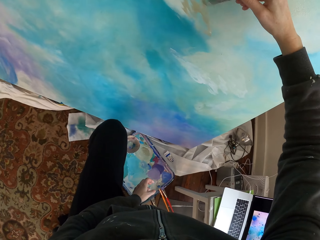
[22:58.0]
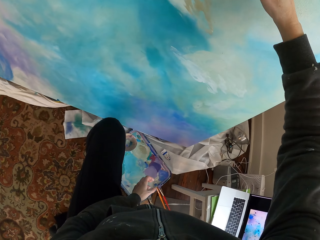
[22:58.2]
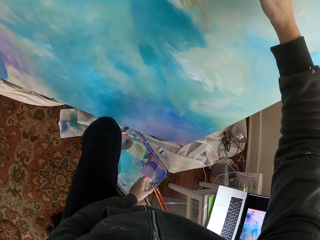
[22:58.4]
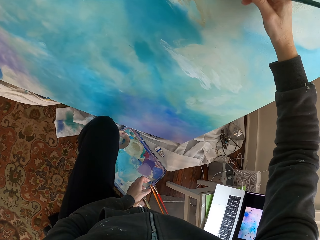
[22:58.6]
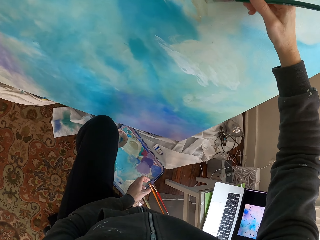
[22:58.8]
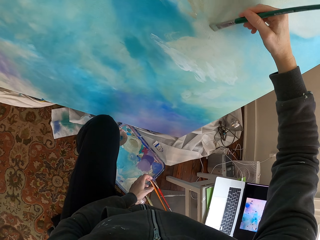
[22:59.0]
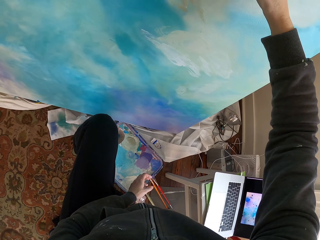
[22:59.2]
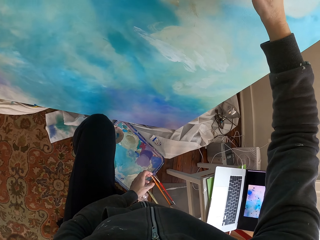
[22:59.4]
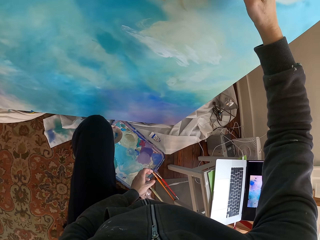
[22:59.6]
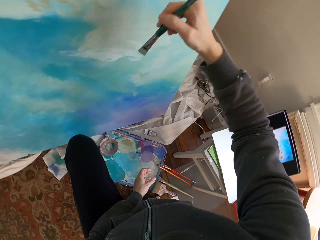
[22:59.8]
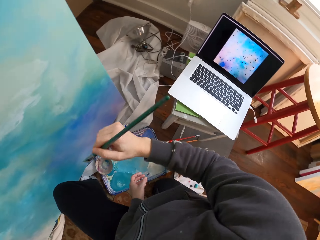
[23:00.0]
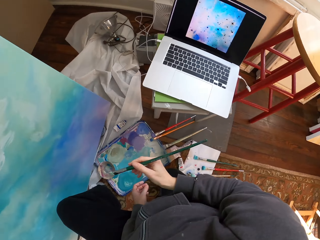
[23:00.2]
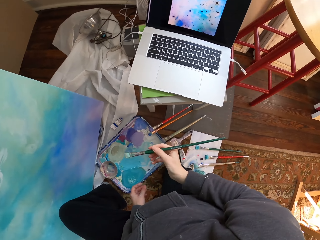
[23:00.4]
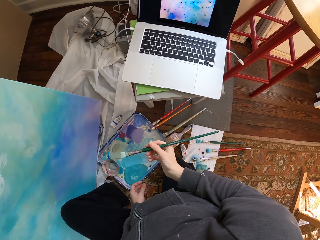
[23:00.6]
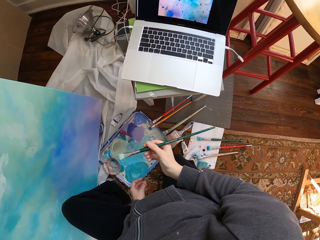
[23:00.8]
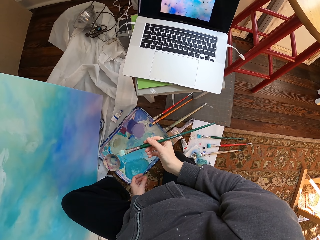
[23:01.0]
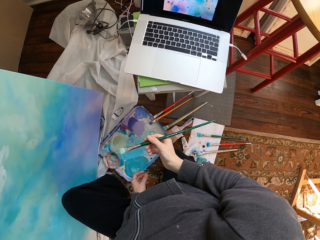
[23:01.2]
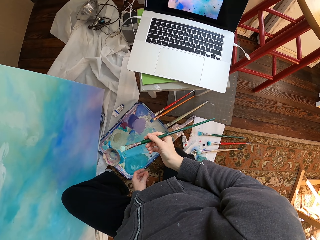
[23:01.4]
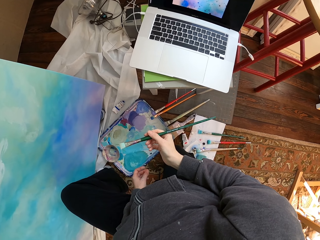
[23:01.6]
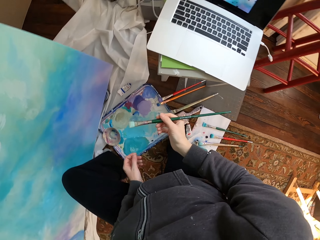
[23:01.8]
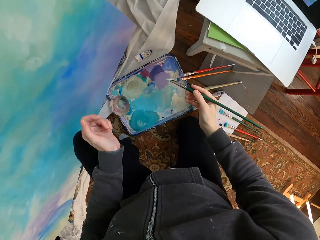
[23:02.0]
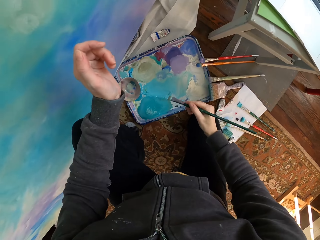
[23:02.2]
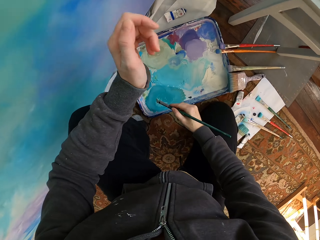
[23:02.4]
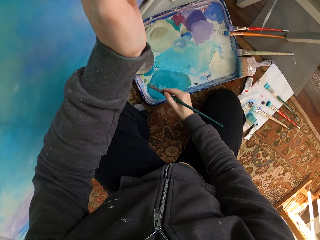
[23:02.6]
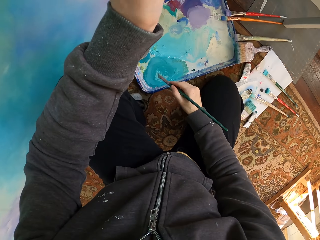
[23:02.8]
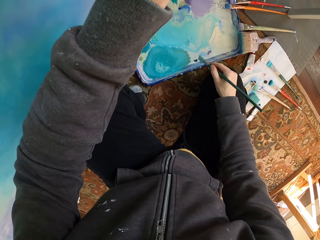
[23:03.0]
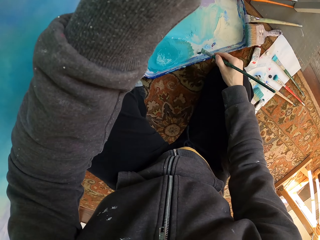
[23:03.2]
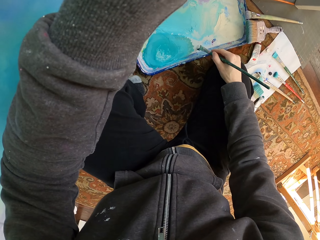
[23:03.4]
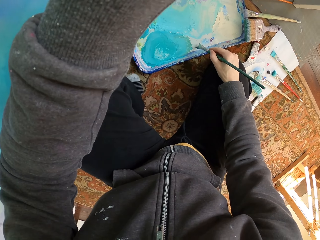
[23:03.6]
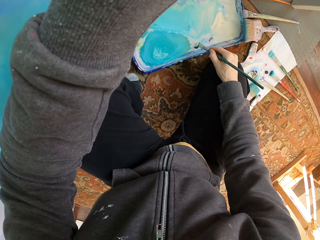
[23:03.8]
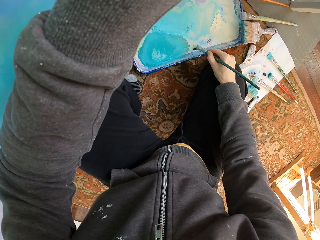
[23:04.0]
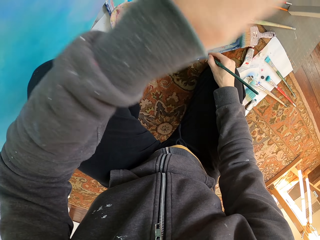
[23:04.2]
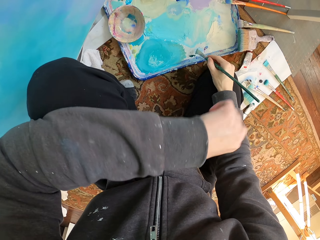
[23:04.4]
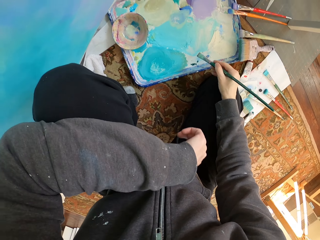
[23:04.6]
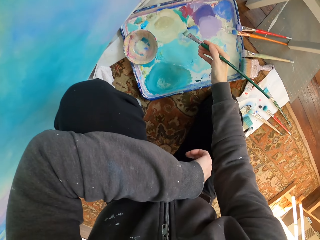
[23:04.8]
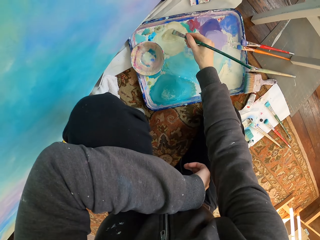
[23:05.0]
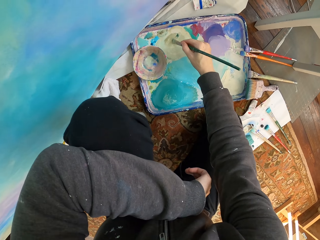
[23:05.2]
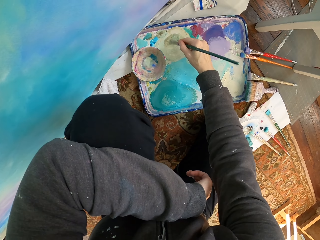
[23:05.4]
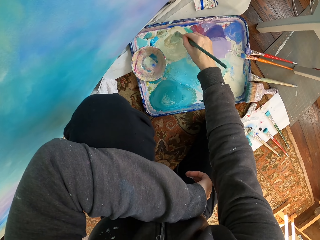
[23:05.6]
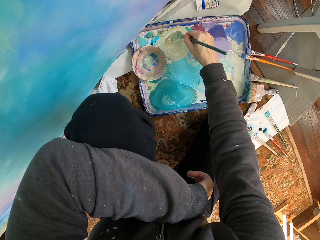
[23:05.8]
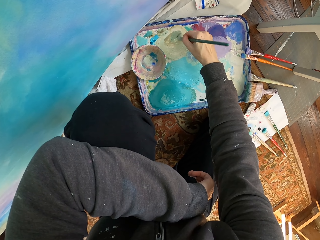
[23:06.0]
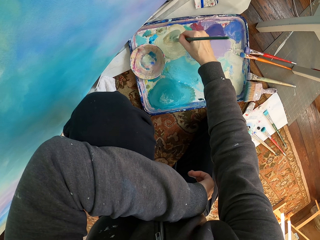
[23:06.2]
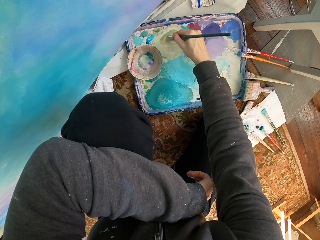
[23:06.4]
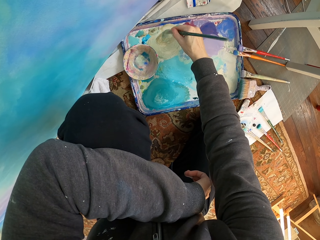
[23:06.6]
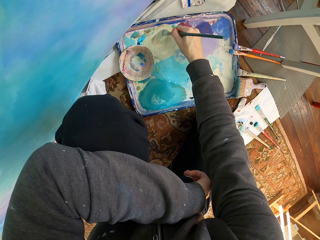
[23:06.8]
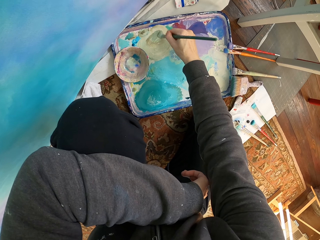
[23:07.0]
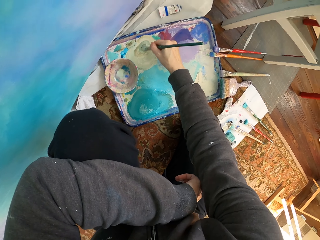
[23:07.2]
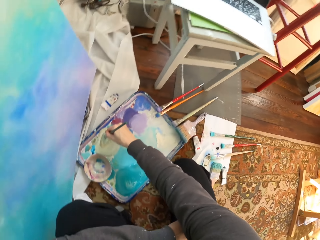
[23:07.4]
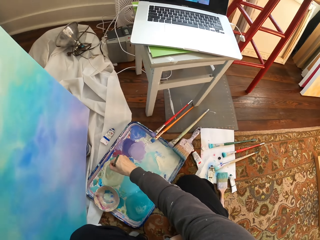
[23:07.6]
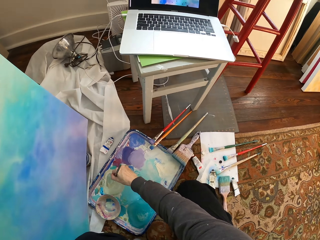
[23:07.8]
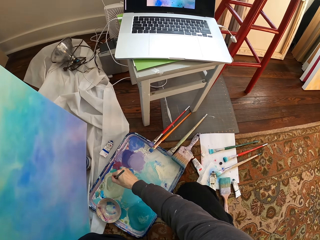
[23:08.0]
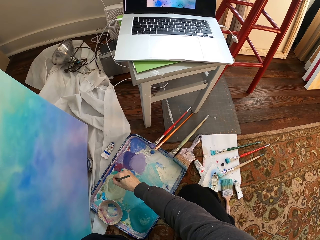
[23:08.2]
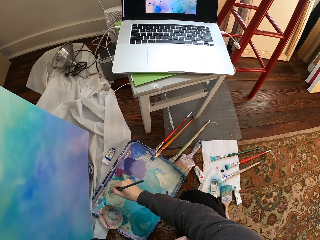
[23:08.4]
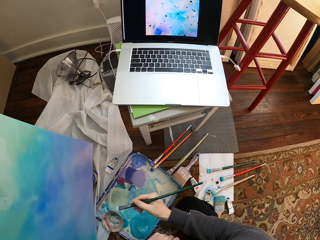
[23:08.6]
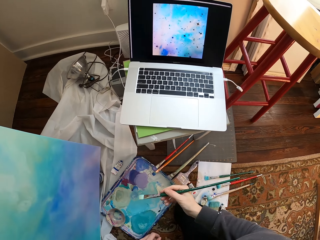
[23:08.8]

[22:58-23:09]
The camera wearer paints. They look at a painting. They raise the left hand and lower the hand. They pick paint with a brush. They mix paints.

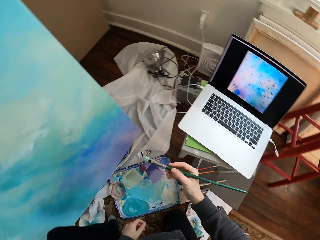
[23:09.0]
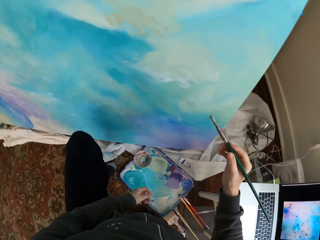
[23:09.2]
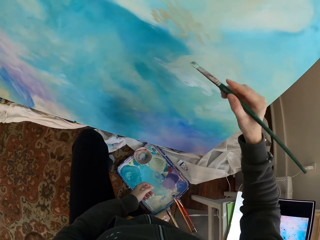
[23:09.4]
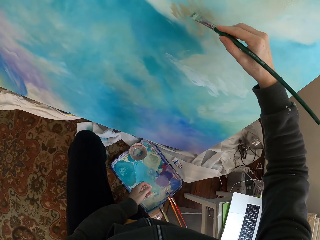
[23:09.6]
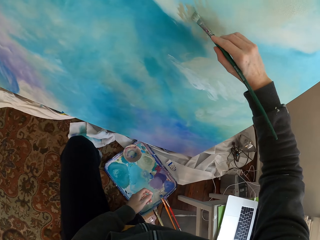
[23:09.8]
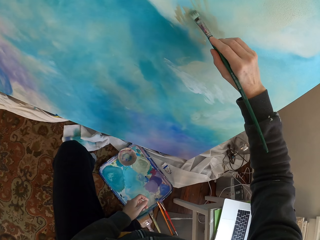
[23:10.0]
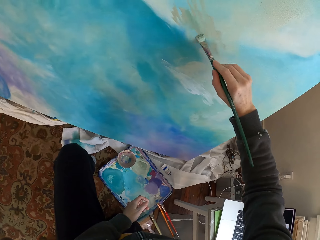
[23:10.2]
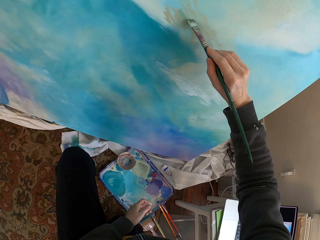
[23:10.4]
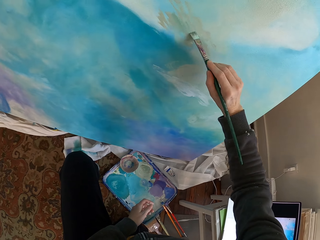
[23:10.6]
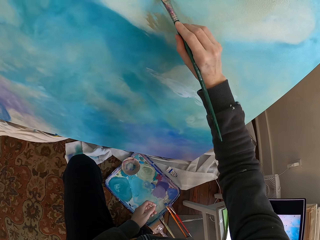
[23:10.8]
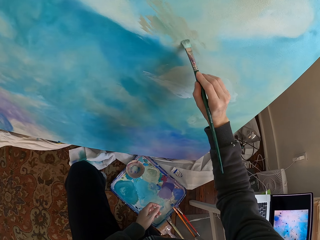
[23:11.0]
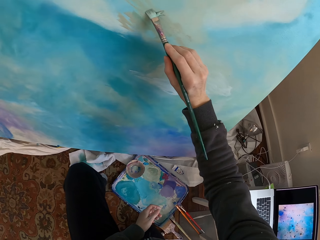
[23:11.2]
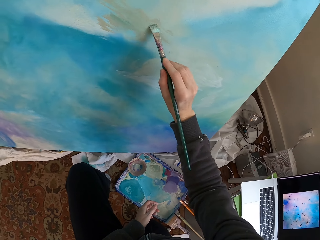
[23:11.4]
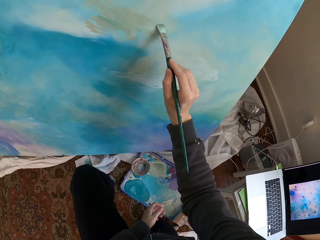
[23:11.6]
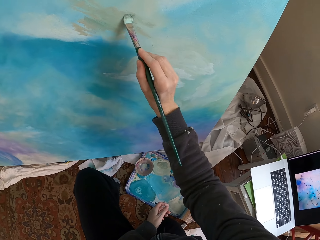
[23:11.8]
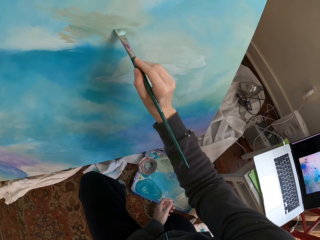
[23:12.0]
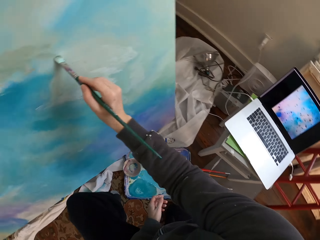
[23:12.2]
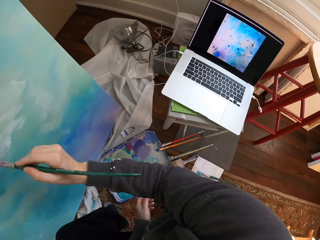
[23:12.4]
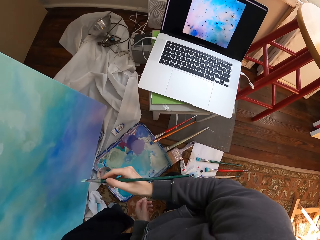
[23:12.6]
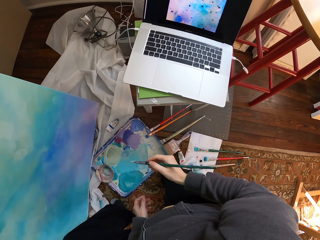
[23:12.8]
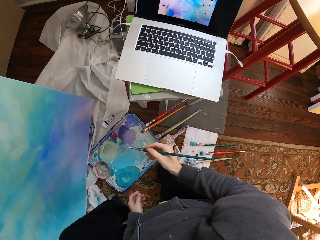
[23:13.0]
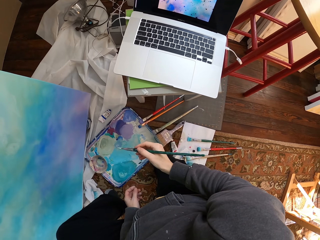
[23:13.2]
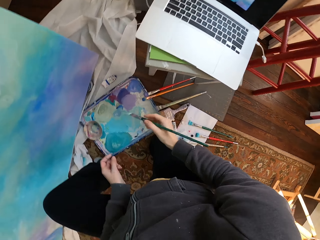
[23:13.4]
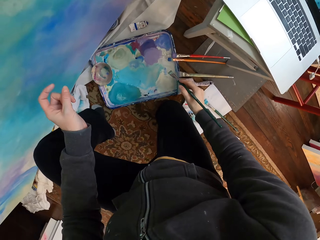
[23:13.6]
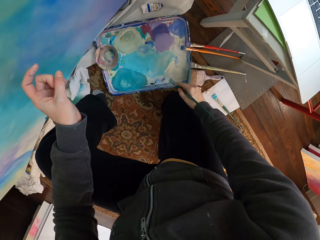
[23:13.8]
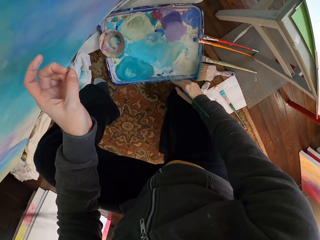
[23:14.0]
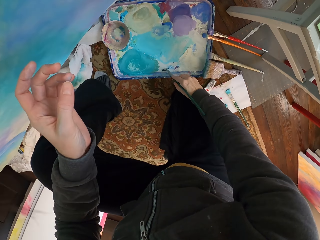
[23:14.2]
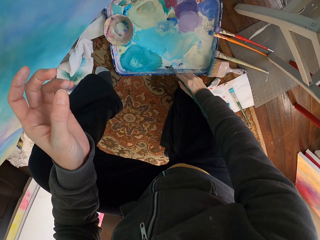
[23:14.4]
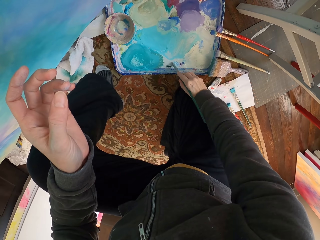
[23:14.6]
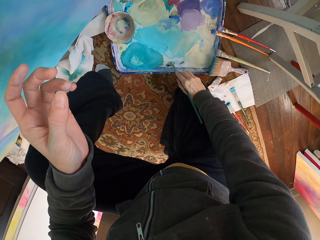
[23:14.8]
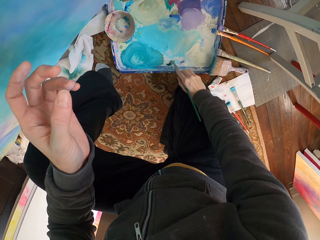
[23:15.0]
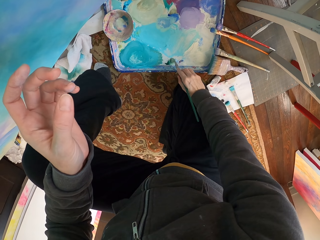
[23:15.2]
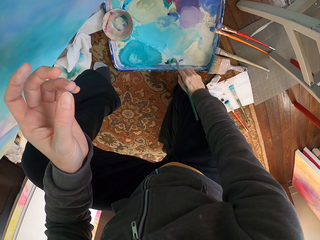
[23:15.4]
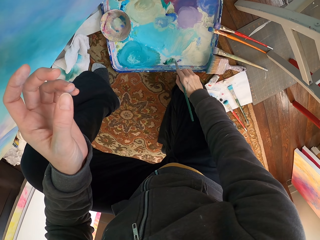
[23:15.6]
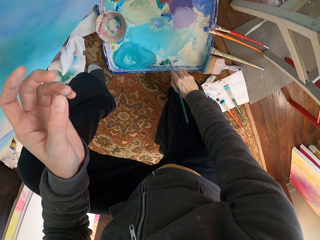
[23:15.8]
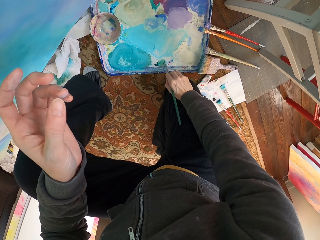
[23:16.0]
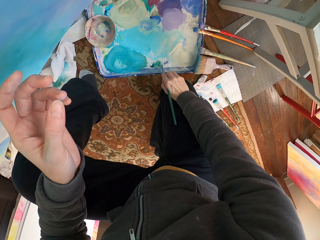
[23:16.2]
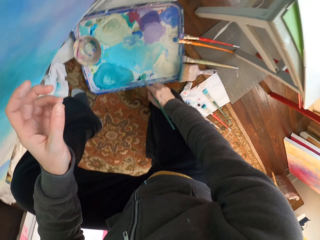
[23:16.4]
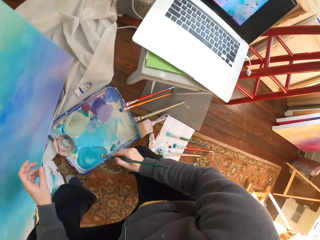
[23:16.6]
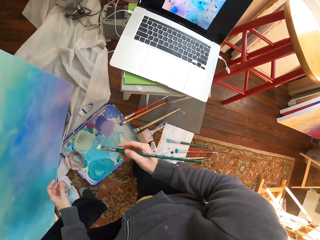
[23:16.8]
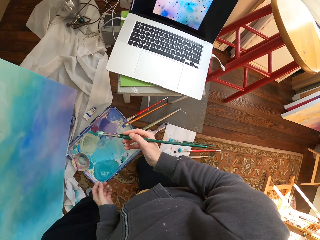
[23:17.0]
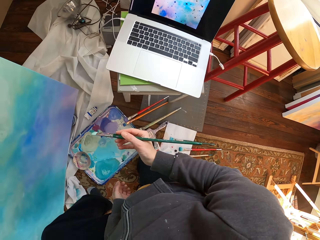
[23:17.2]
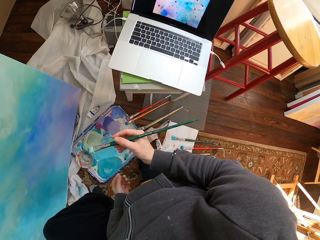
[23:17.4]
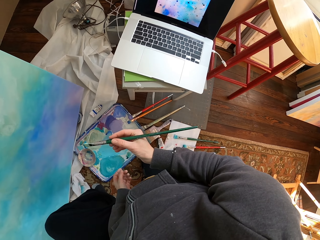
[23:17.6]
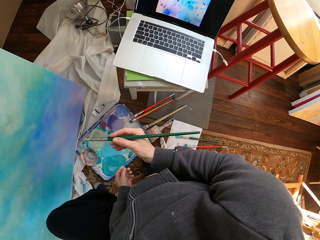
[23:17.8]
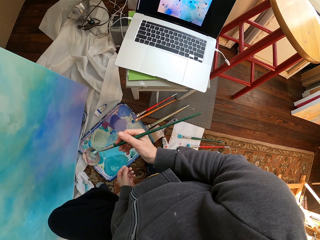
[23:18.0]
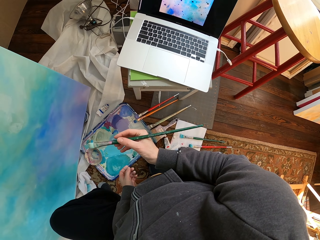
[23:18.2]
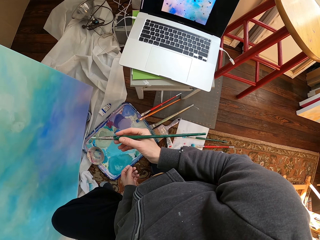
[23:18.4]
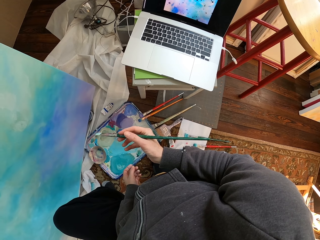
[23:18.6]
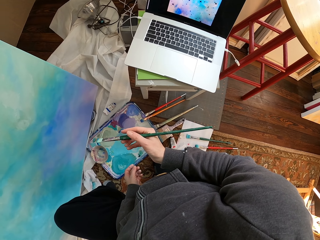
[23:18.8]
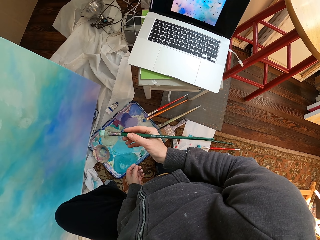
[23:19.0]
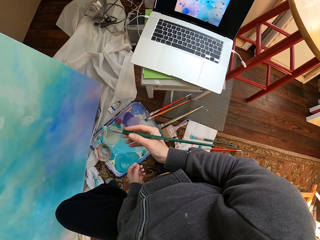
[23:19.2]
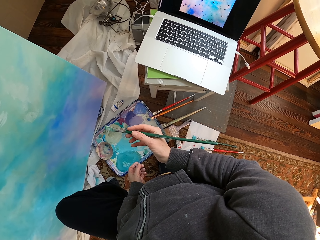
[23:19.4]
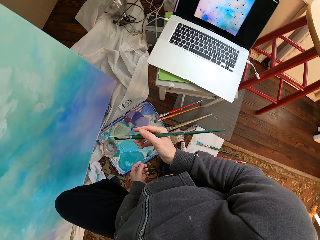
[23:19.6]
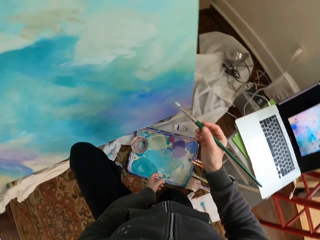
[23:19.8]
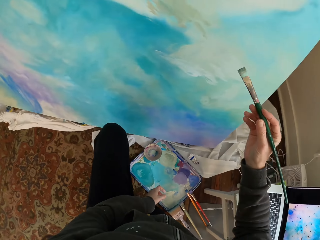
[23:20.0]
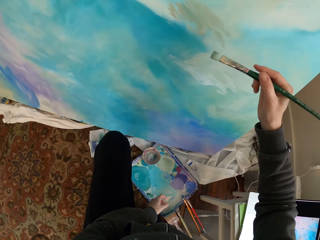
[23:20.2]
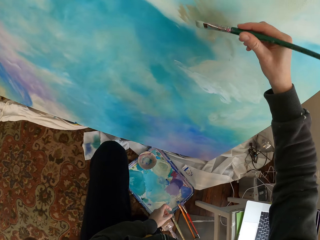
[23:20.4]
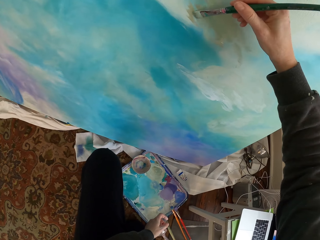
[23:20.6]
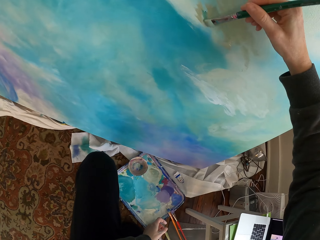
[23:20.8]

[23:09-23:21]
The camera wearer paints. They remove a brush from a painting. They pick paint with the brush. They mix the paint with the brush. They hold the brush.
